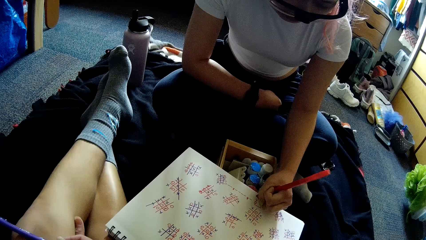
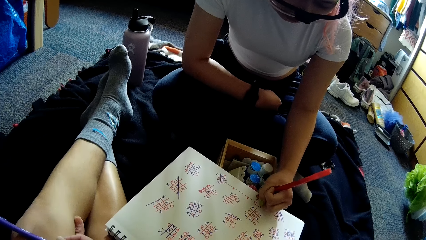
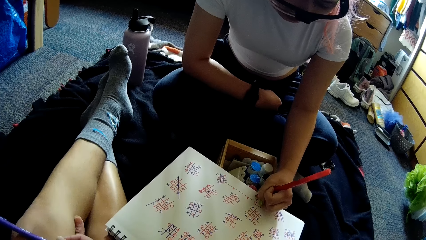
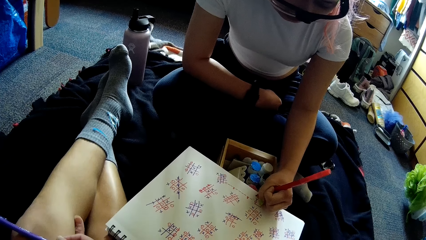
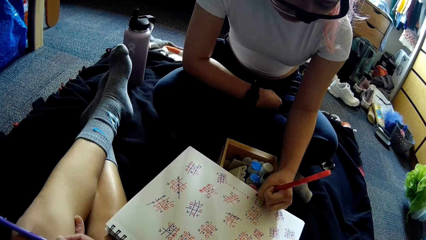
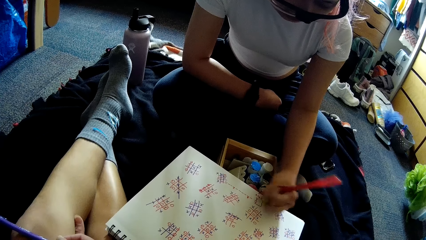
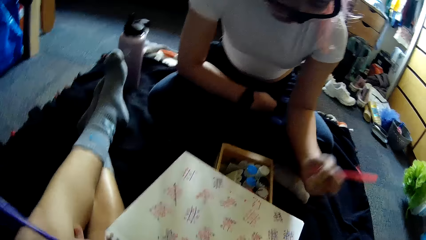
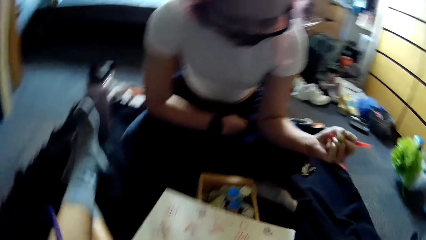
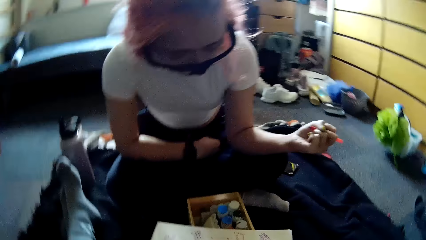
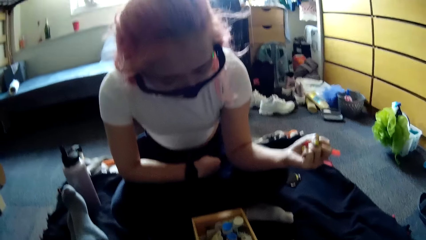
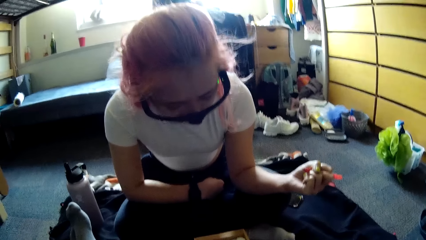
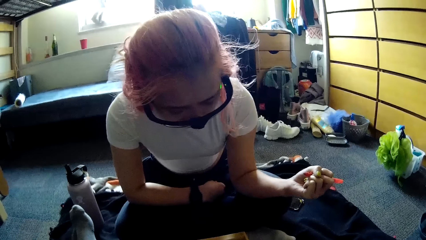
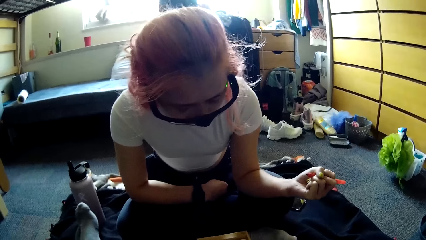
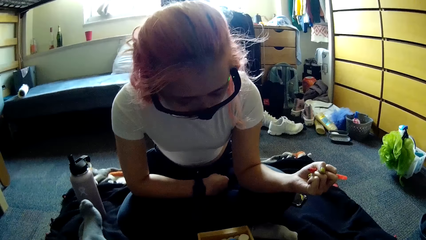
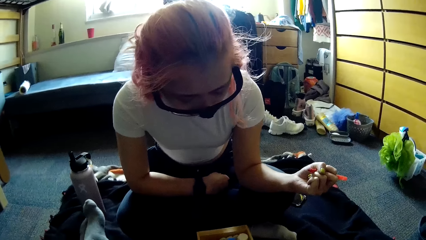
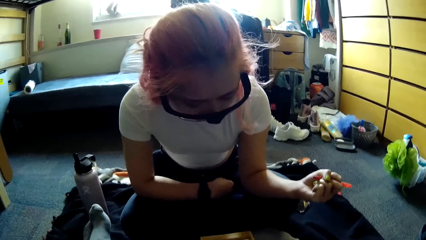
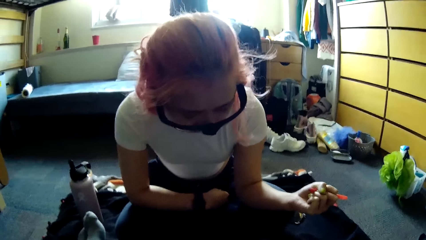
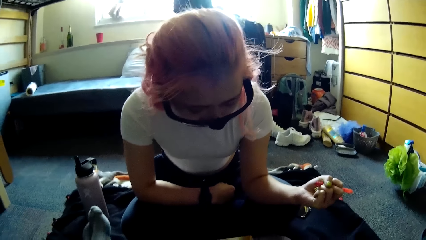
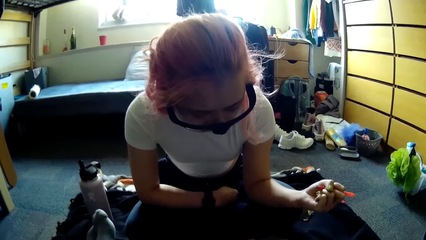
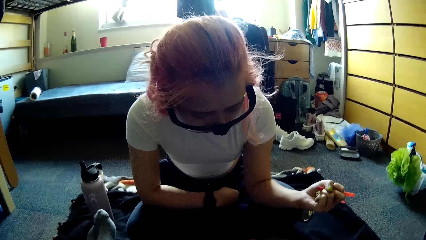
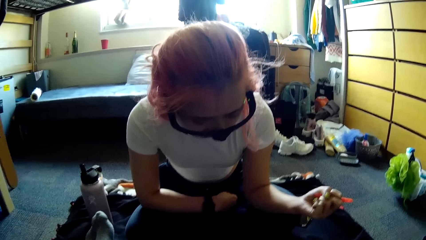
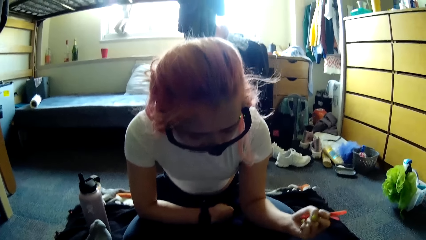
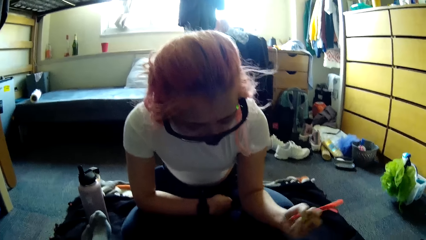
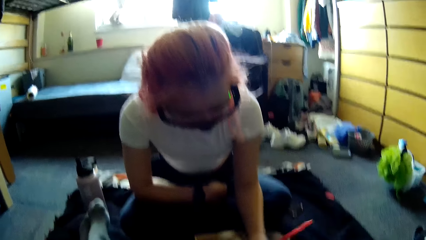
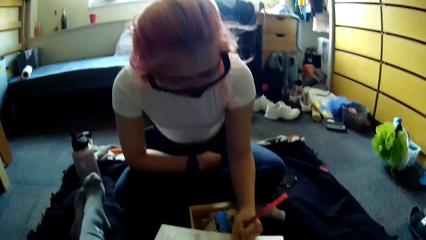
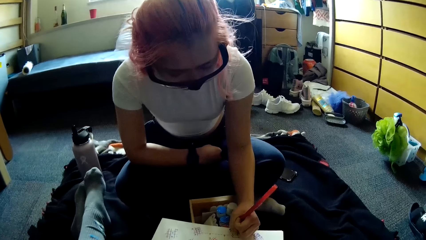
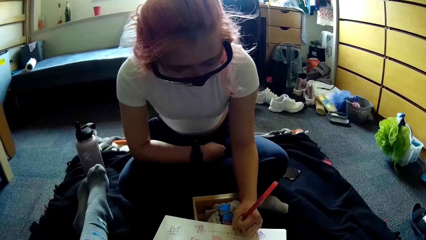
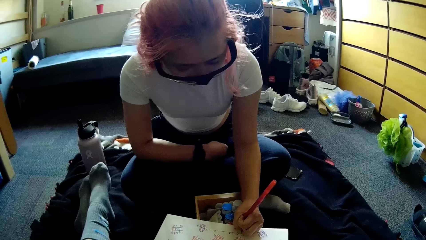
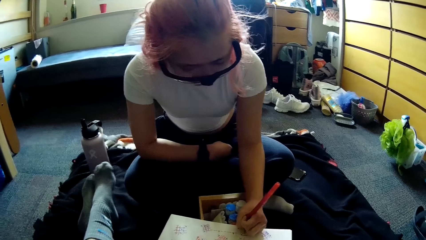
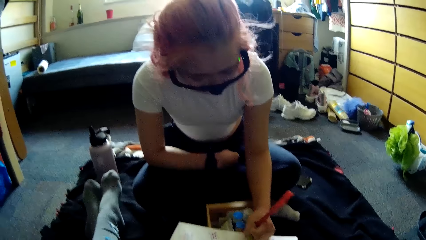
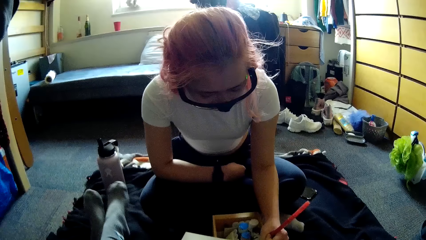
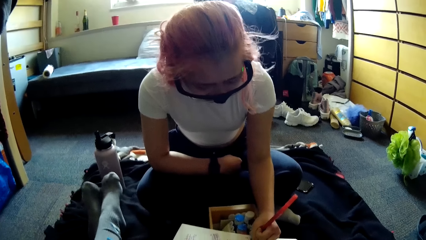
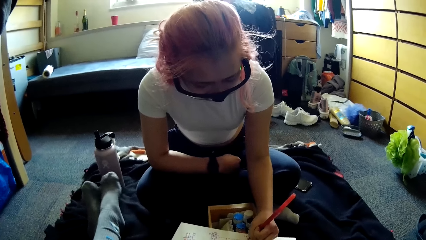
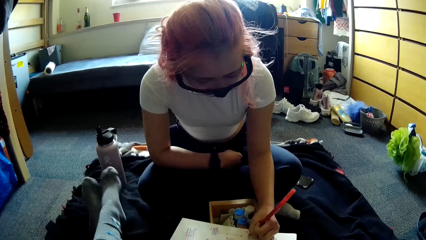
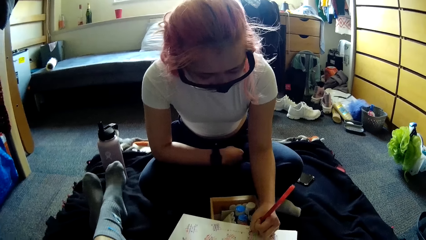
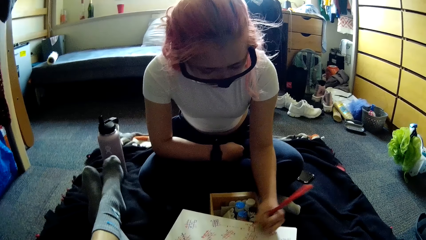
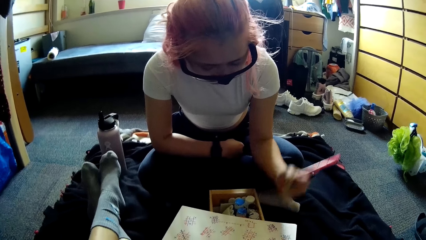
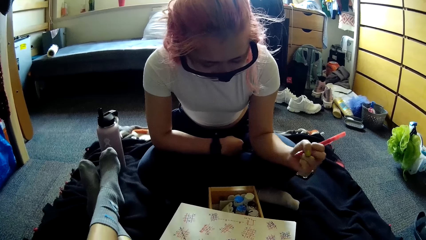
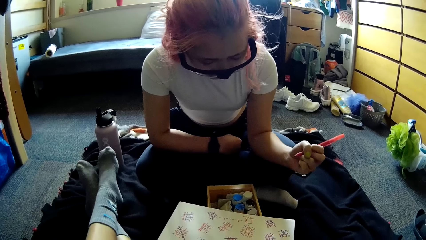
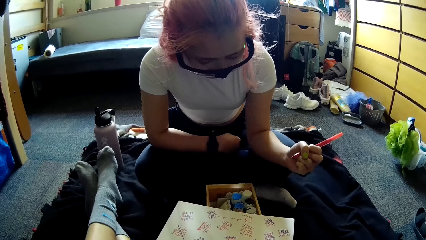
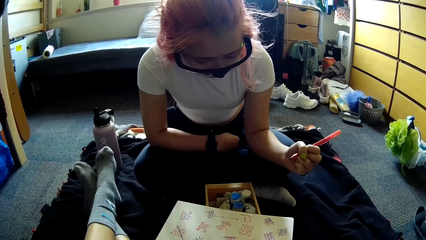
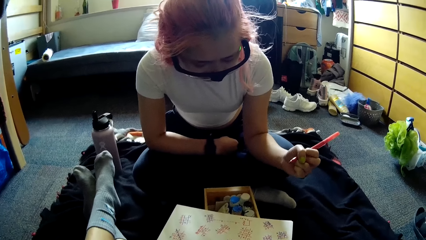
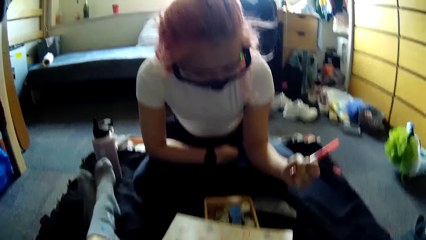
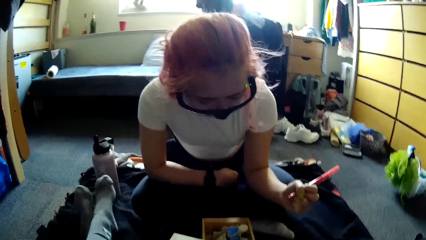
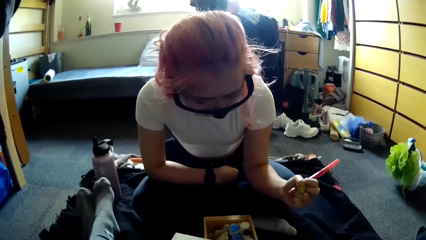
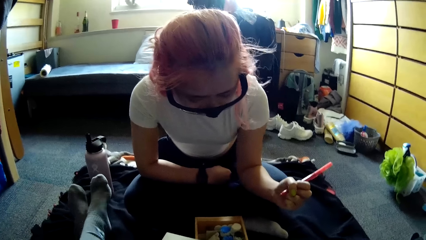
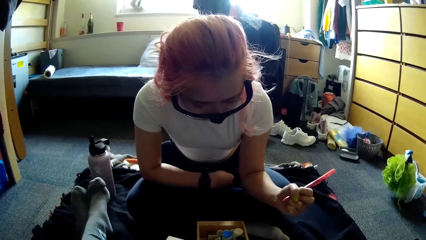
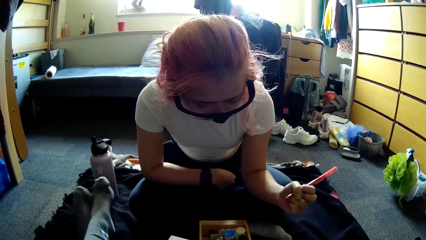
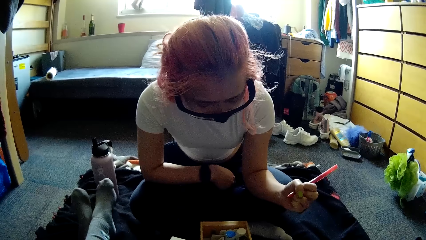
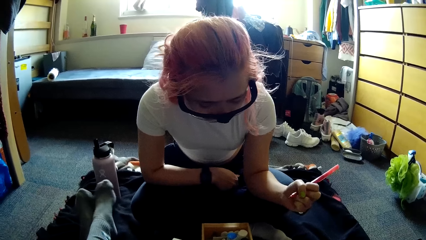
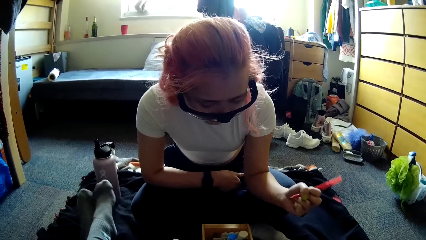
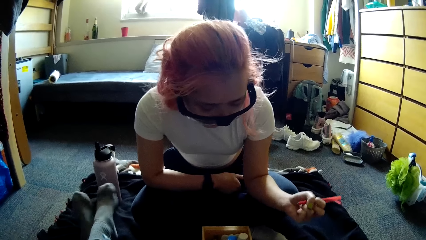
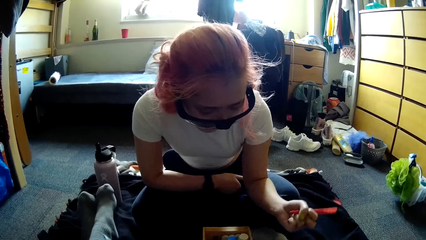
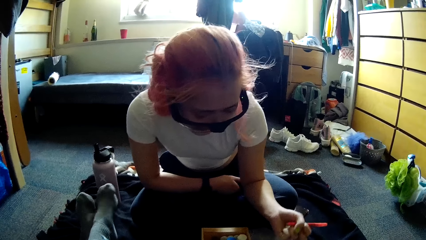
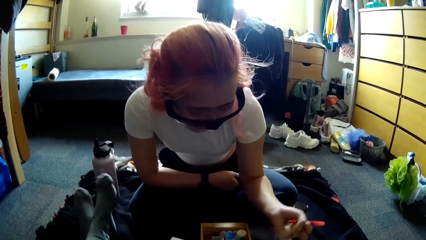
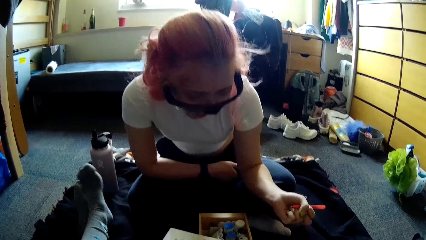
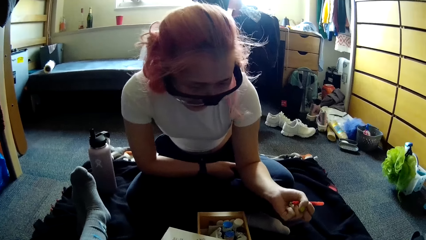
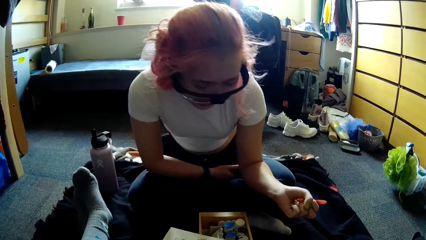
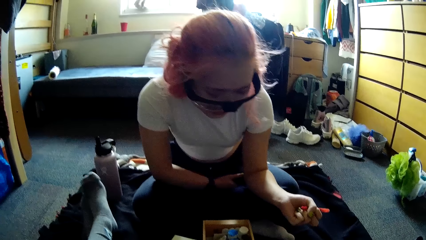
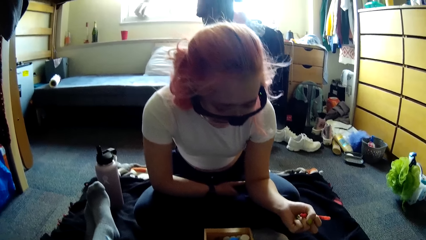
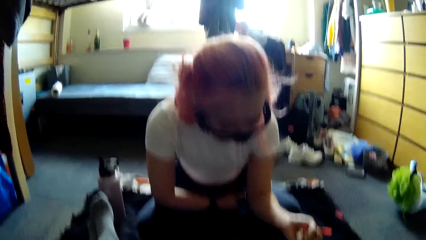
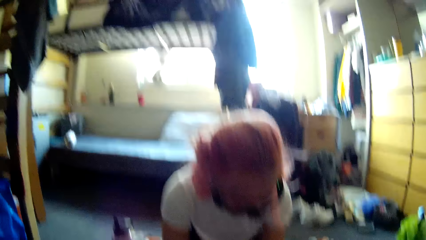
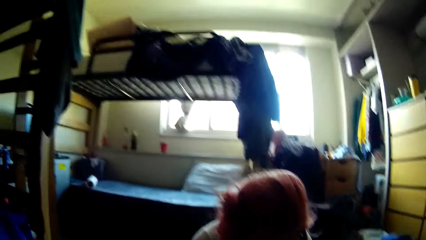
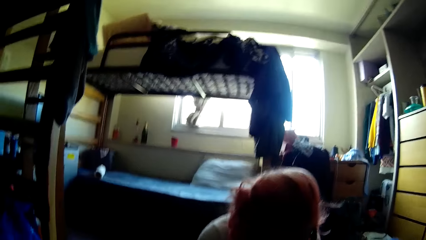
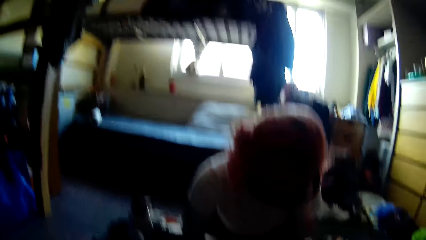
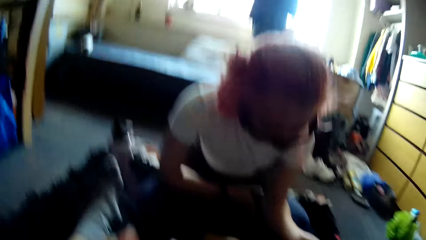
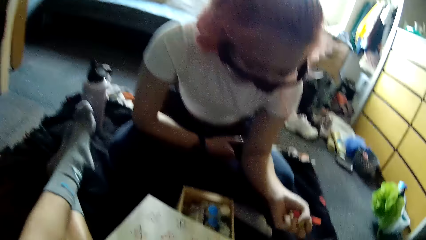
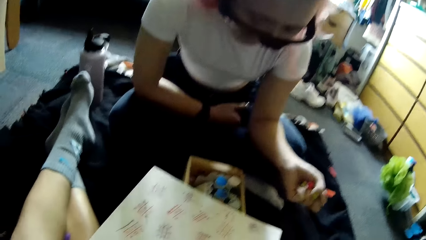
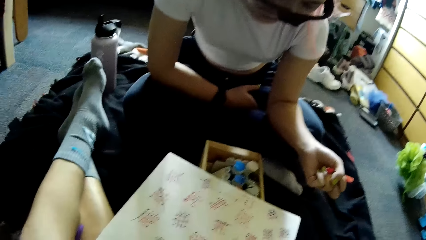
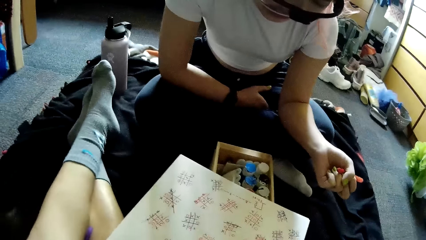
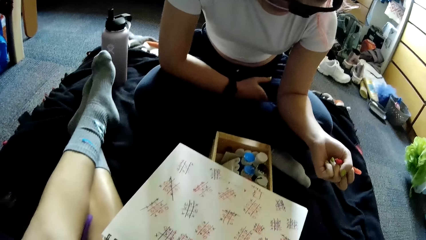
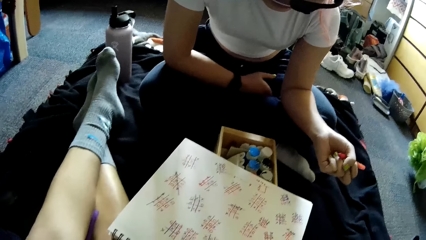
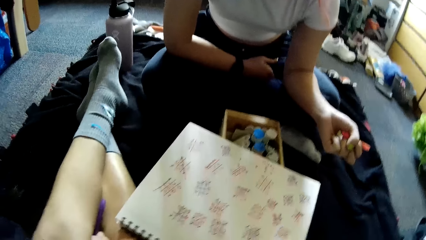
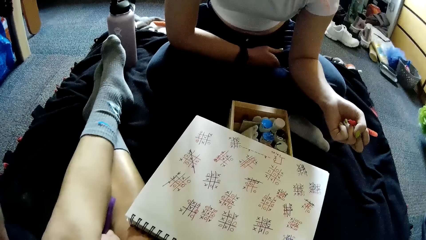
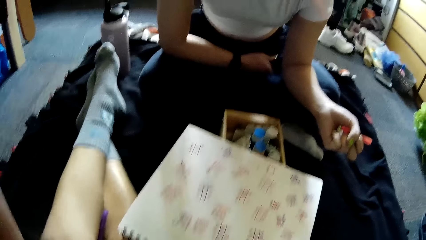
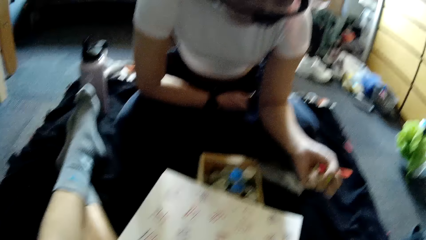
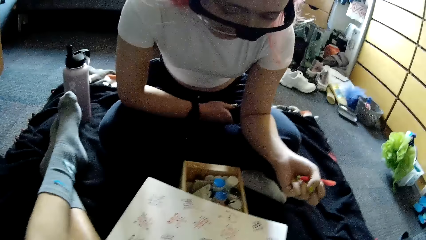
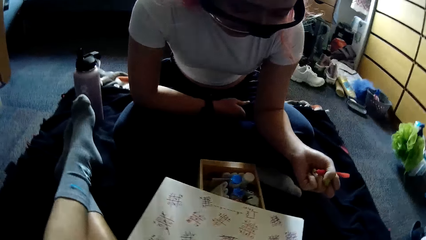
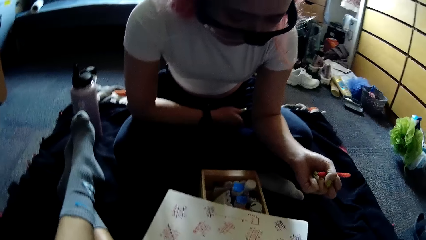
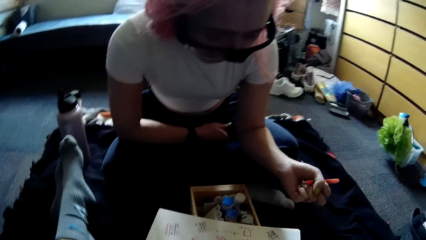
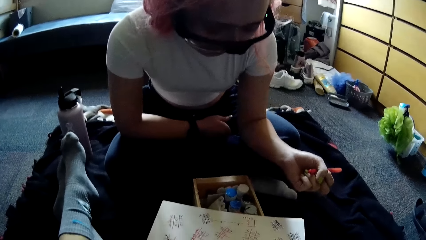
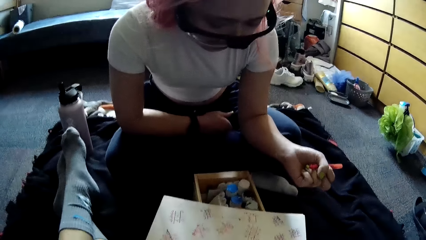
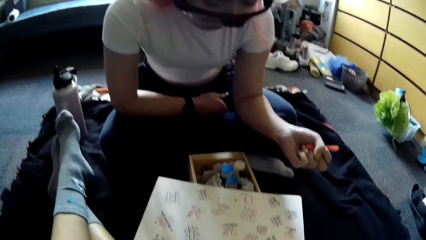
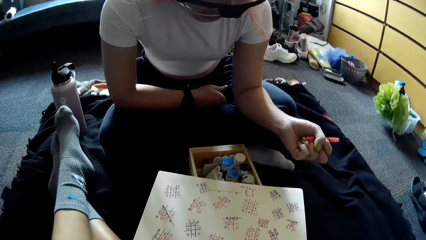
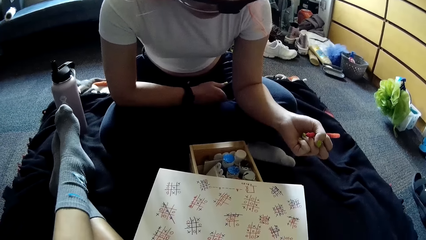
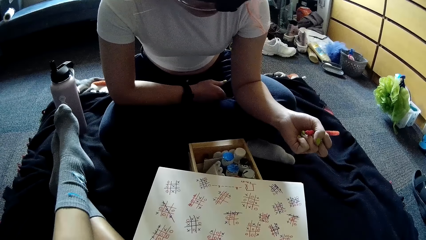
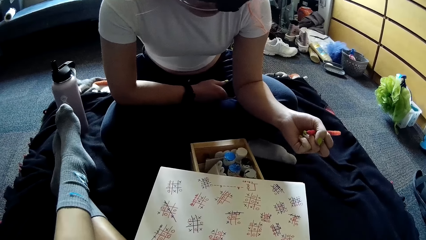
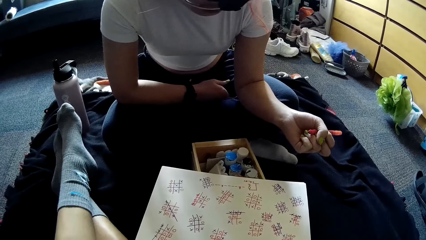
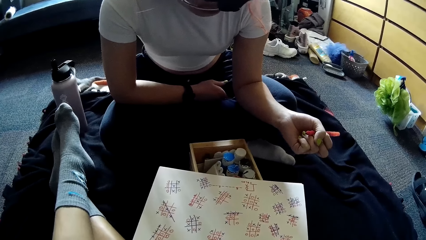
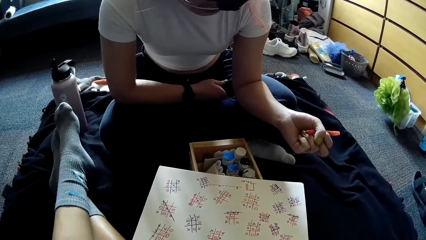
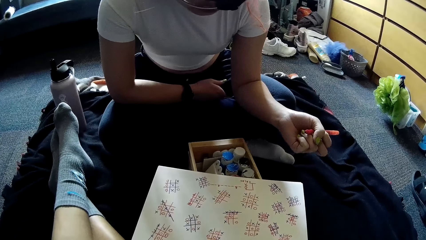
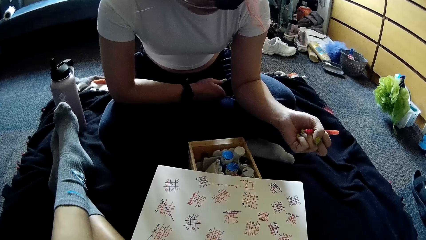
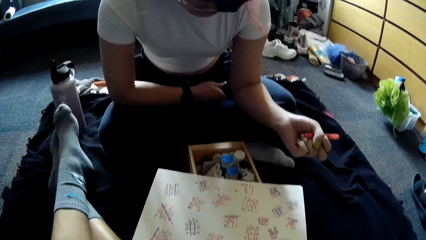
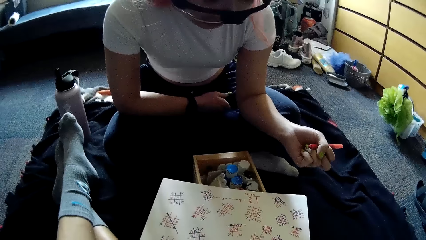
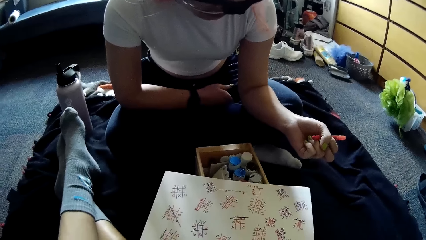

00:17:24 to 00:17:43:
The woman stares at the paper. The camera wearer stares at the woman. The woman writes in the book with the pen in her left hand. The woman stares at the paper. The woman converses with the camera wearer. The camera wearer stares at the paper.
